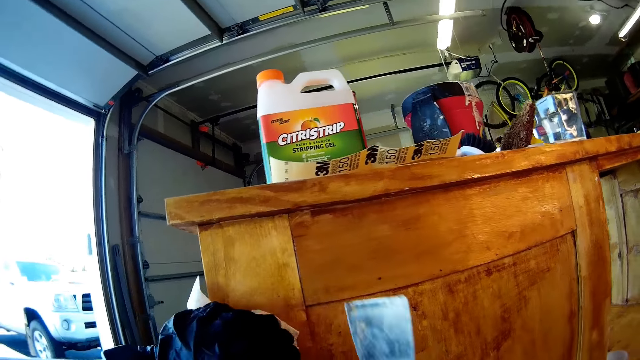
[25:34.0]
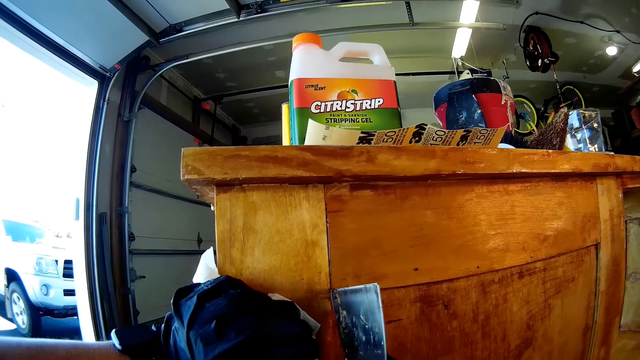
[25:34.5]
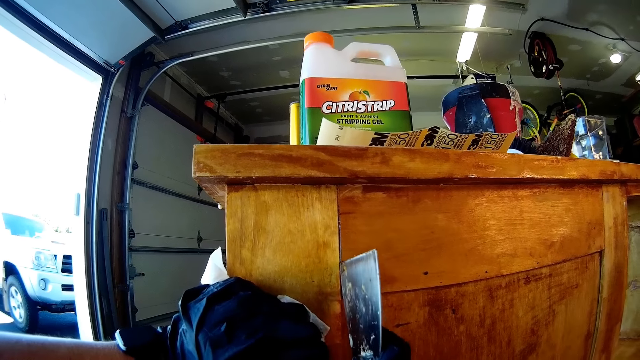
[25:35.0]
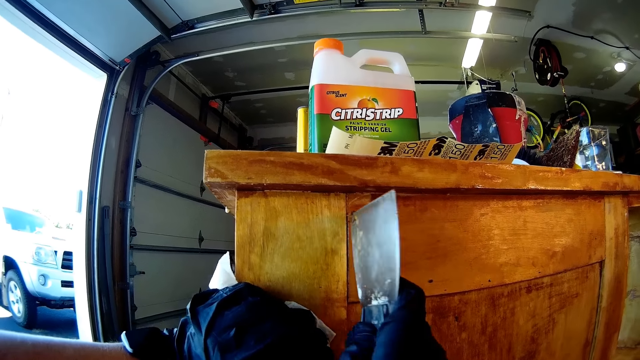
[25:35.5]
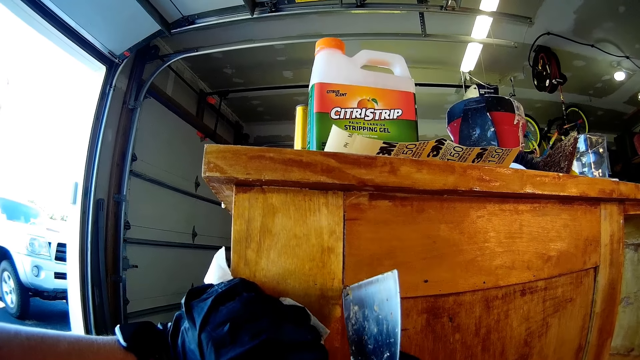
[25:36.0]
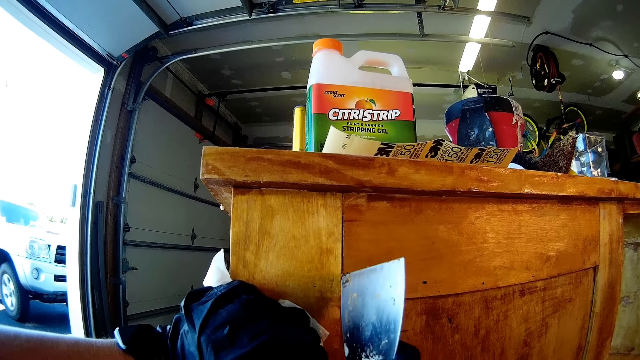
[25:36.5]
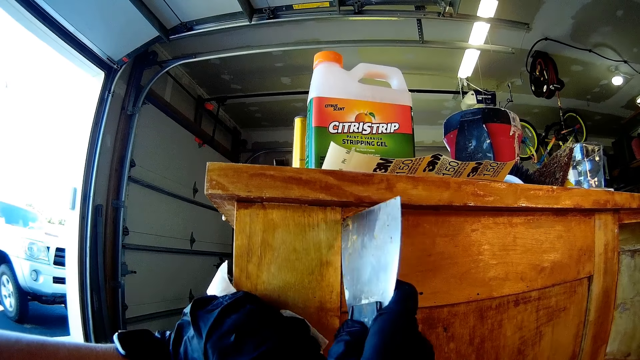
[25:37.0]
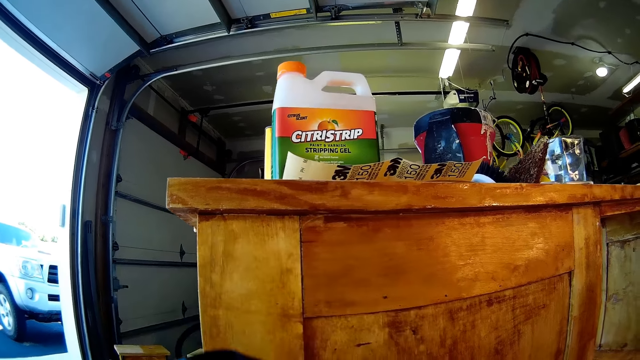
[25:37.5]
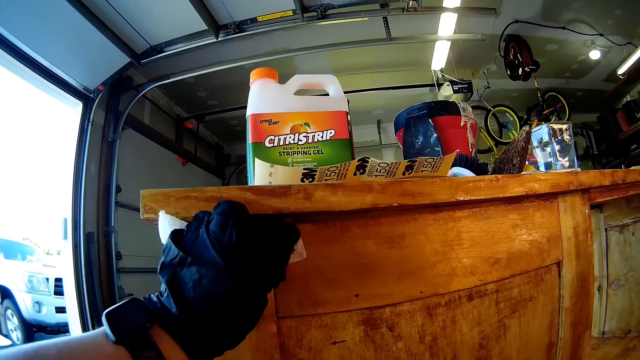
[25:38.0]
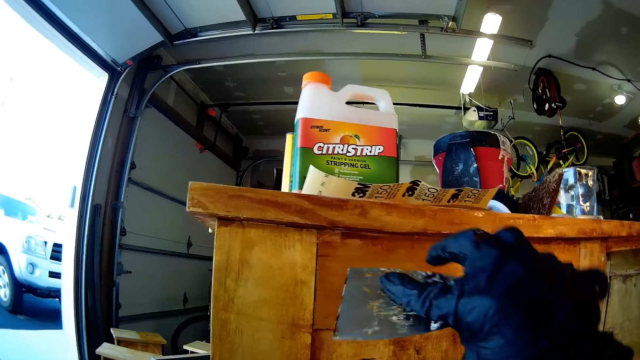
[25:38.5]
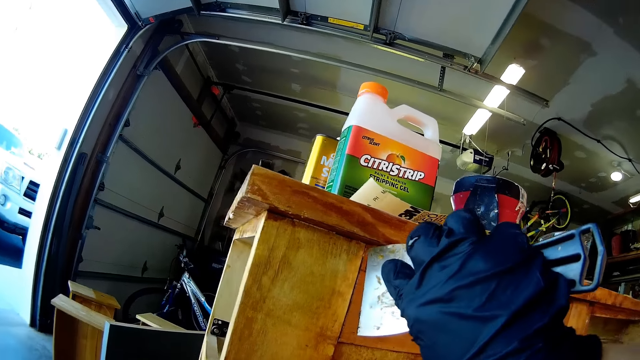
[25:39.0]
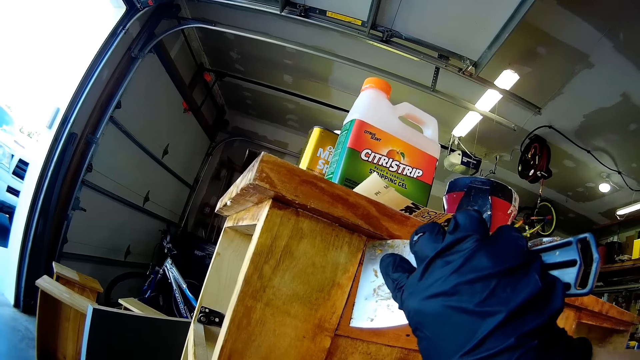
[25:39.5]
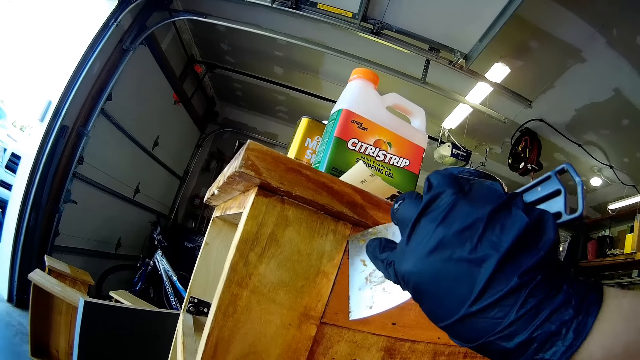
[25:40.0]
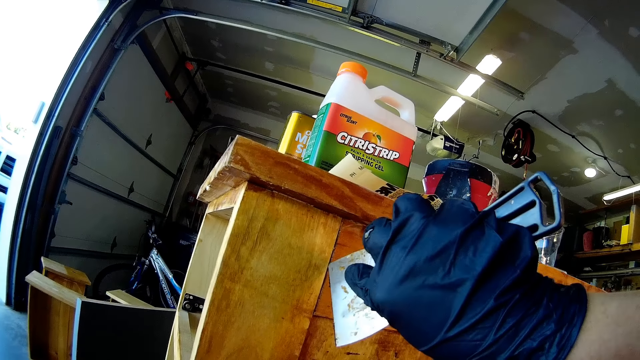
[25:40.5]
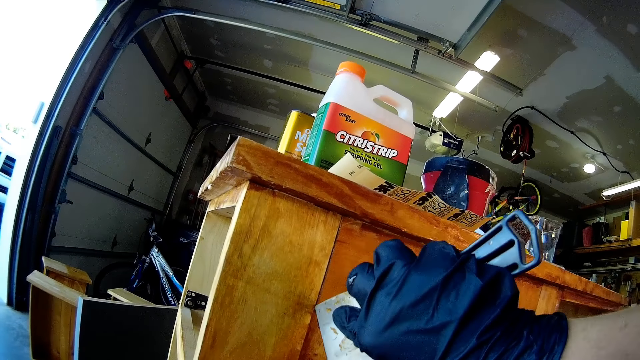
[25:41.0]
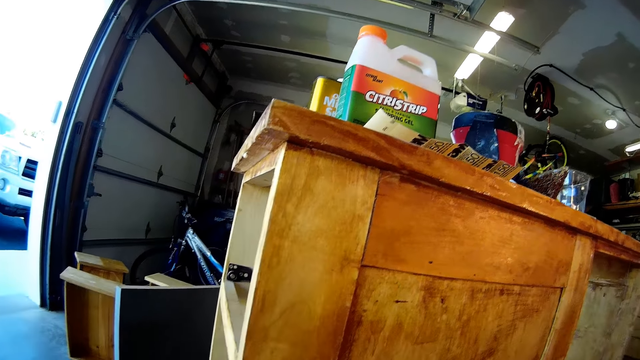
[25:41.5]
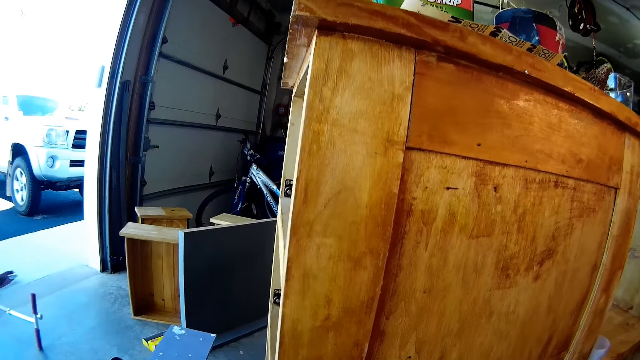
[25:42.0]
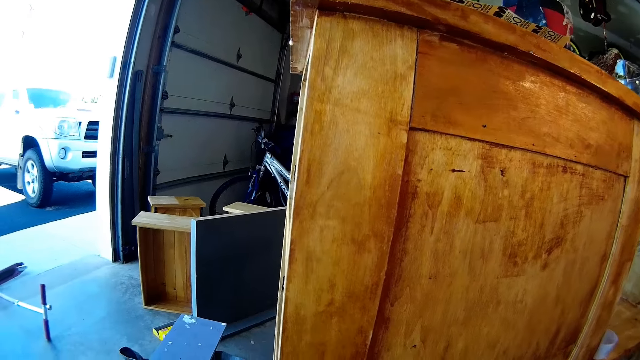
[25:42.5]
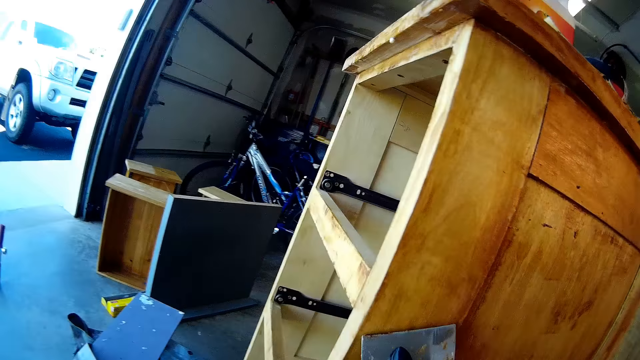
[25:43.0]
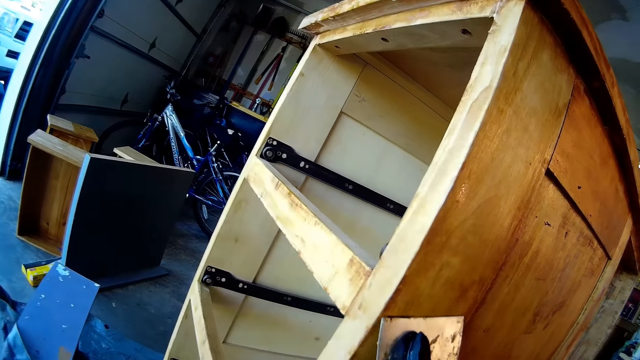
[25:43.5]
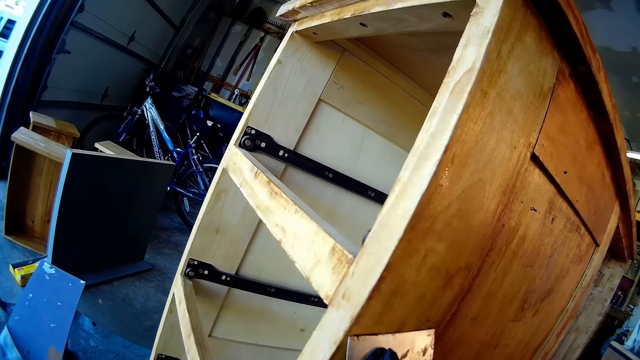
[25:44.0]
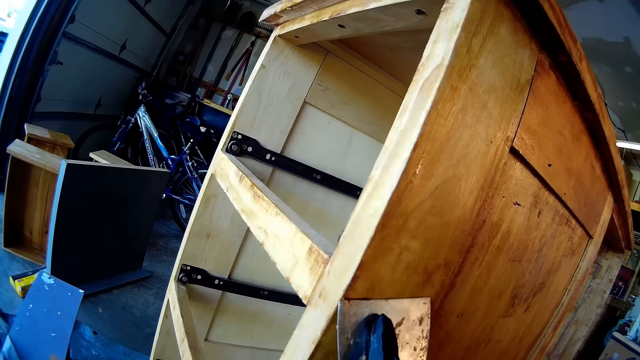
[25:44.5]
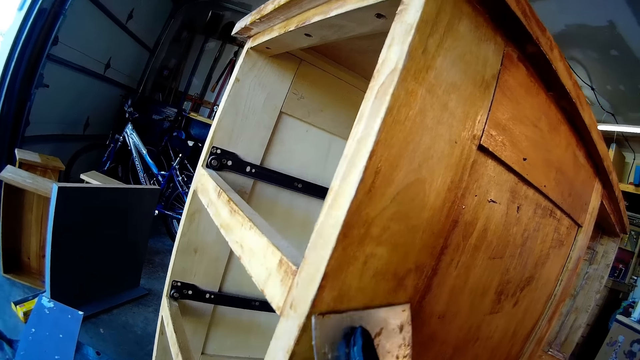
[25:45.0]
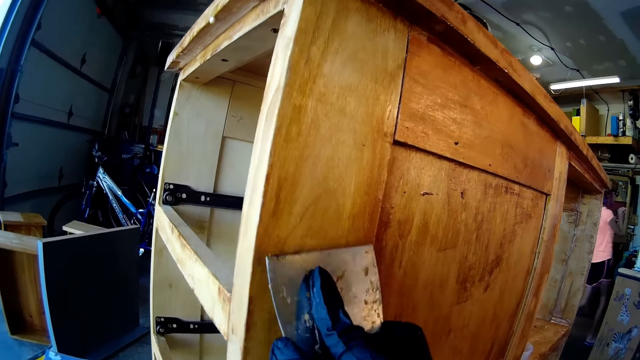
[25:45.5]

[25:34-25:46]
The camera wearer scrapes off paint with a paint scraper. They wipe the wooden stand with the serviette. They scrape off paint with the paint scraper. They scrub the cupboard with the scraper. They remove the hand from the cupboard.

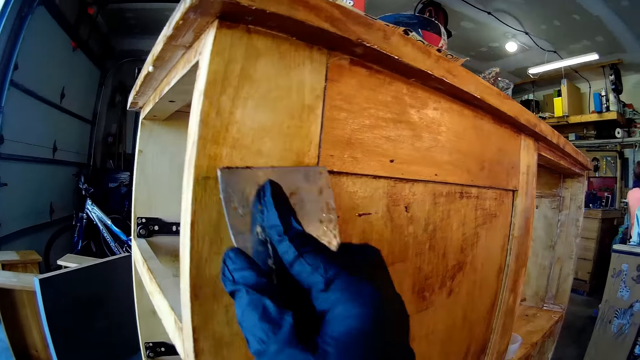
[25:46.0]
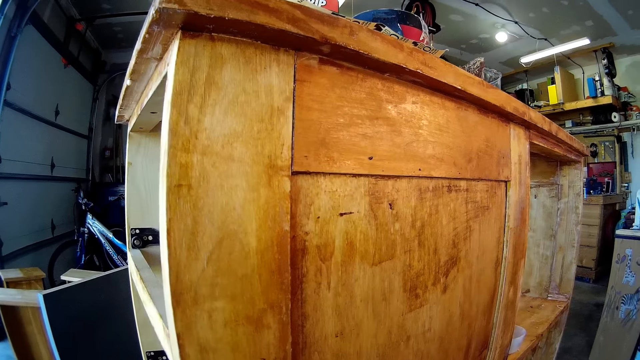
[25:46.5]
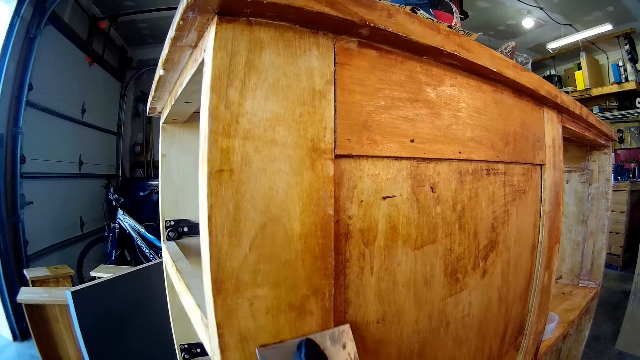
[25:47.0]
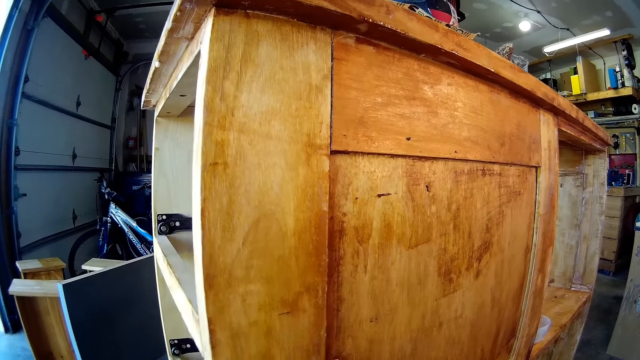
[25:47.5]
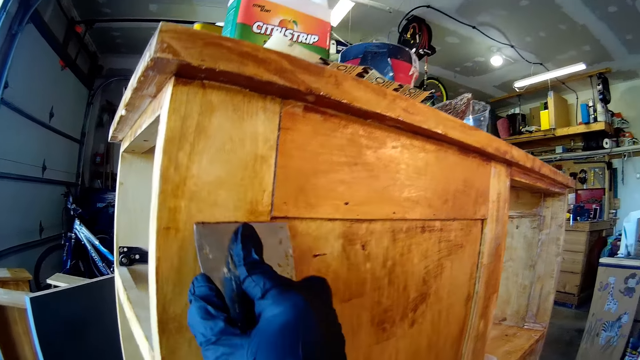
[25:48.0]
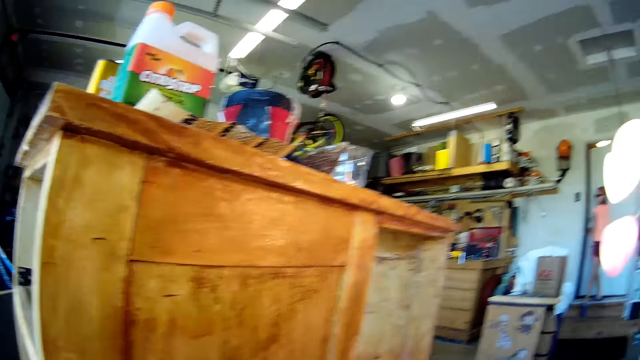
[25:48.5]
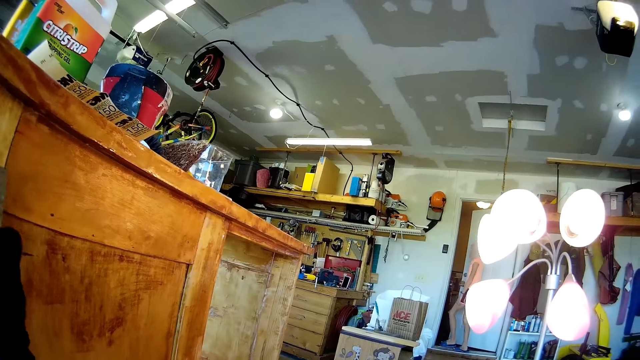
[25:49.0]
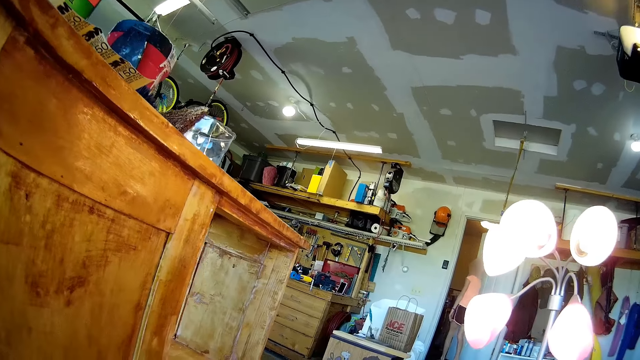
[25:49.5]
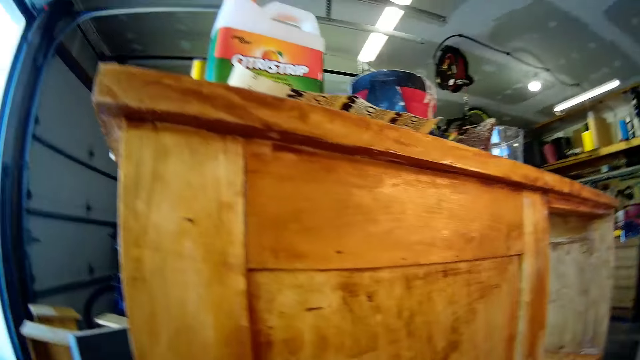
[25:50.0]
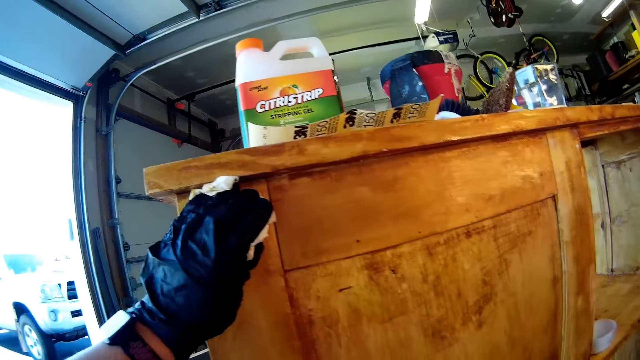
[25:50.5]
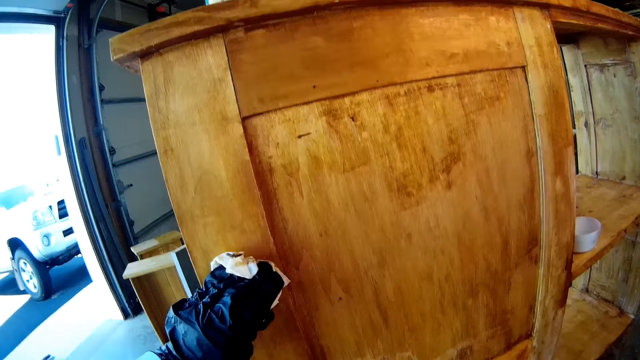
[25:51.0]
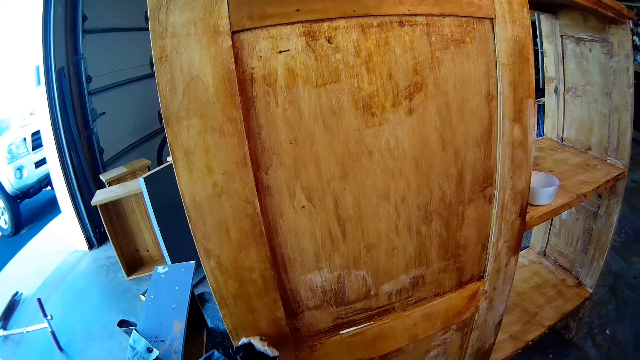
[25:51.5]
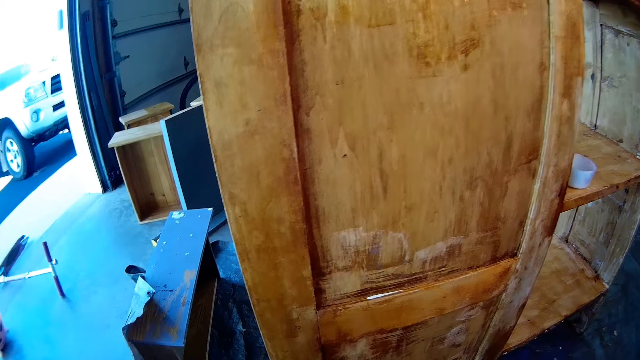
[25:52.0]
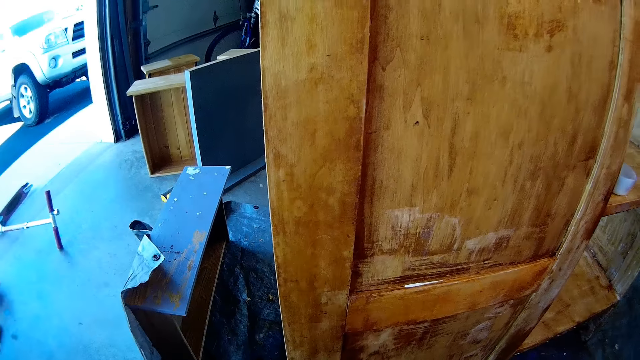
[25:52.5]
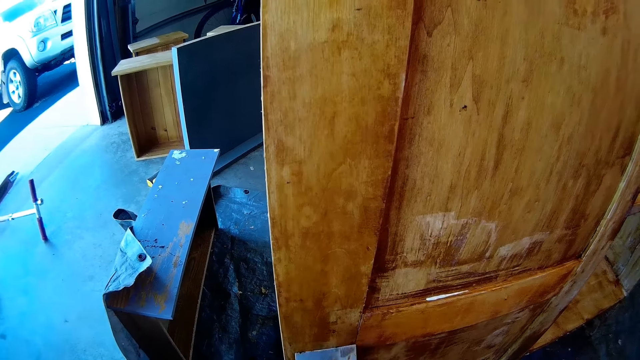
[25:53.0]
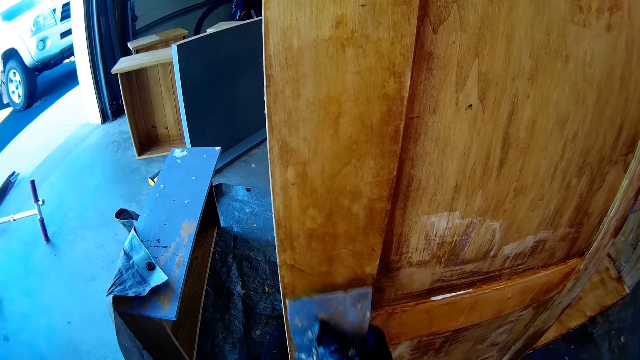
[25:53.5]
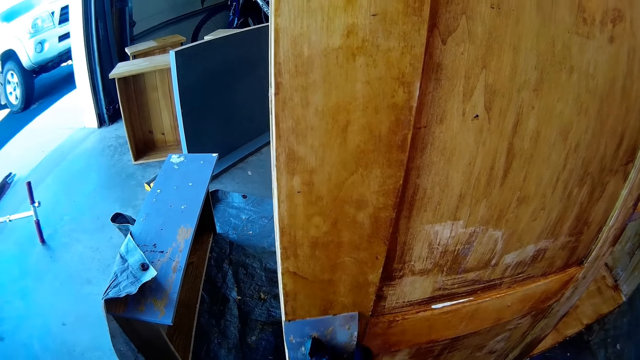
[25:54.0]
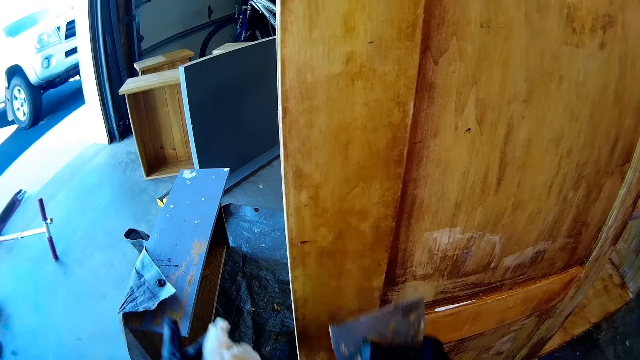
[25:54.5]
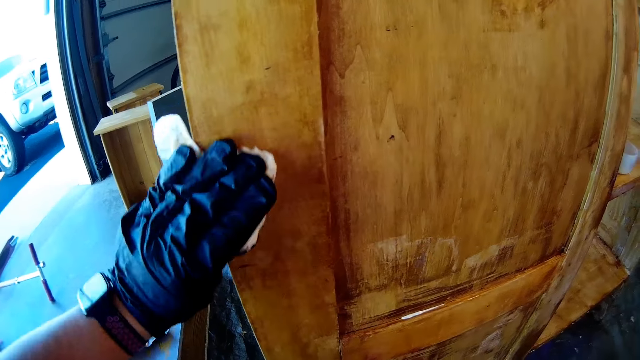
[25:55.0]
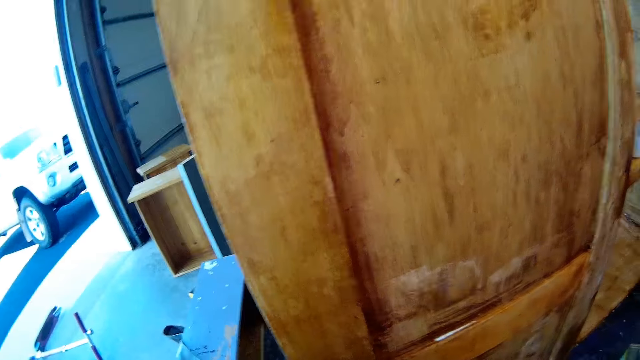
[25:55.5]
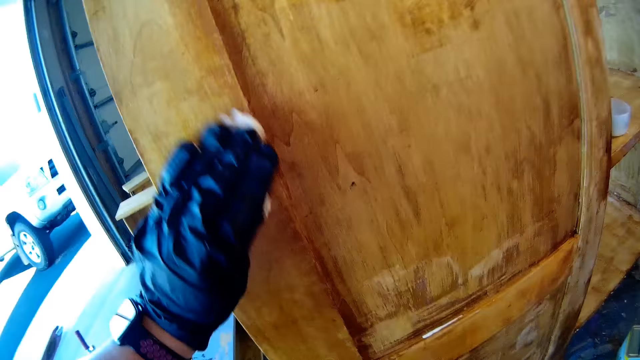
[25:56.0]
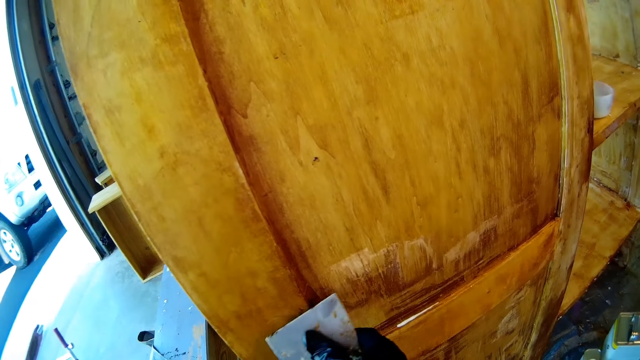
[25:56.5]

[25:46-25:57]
The camera wearer scrubs the cupboard with the scraper and removes the hand from the cupboard. They scrub the cupboard with the scraper. They wipe the wooden stand with the serviette. They scrape off paint from the cupboard with the paint scraper. They wipe the wooden stand with the serviette.
